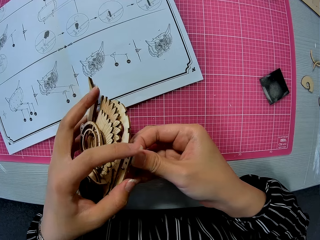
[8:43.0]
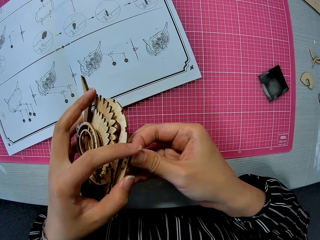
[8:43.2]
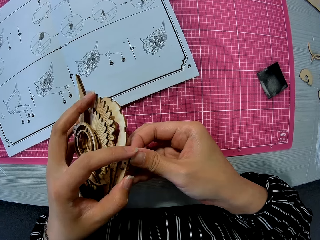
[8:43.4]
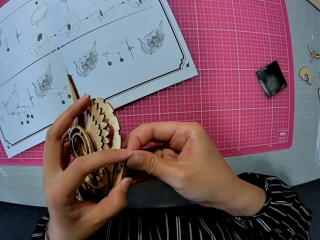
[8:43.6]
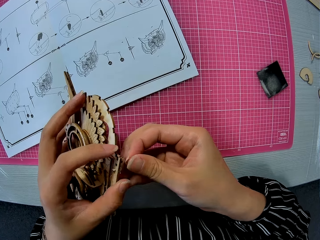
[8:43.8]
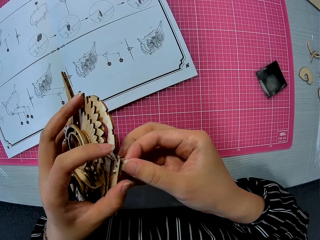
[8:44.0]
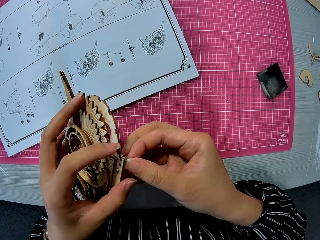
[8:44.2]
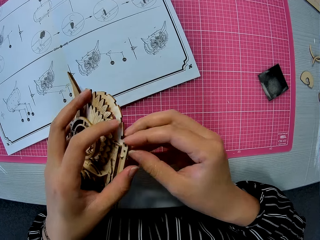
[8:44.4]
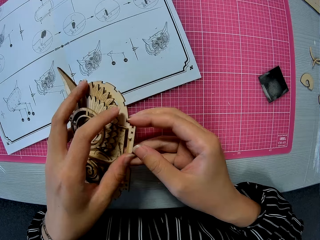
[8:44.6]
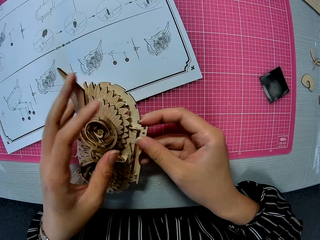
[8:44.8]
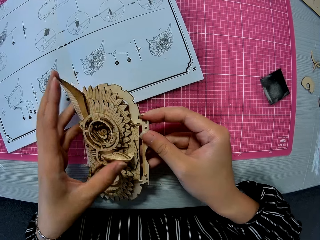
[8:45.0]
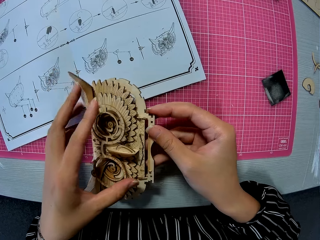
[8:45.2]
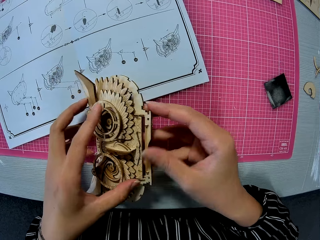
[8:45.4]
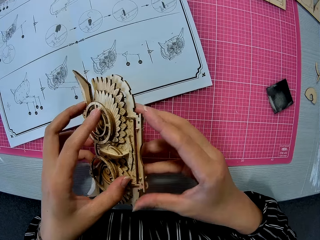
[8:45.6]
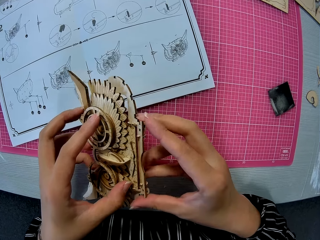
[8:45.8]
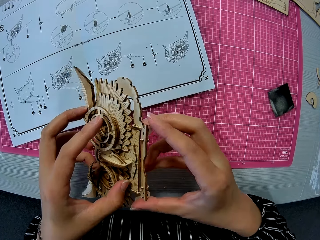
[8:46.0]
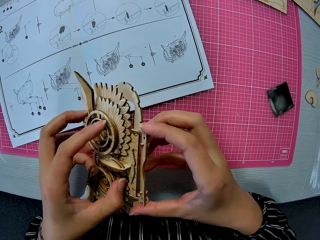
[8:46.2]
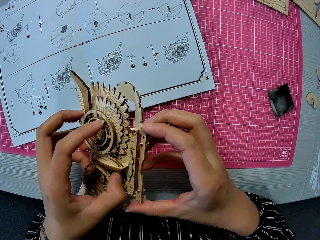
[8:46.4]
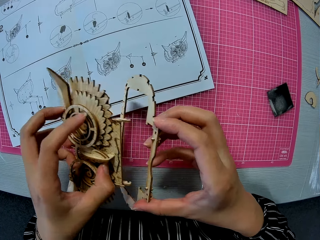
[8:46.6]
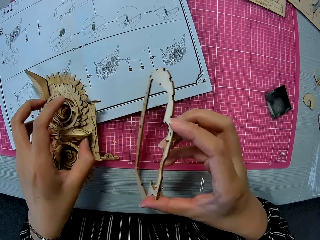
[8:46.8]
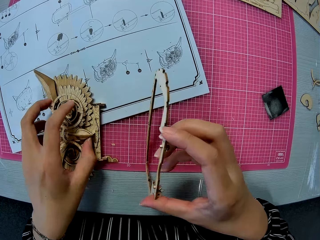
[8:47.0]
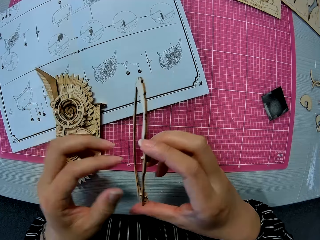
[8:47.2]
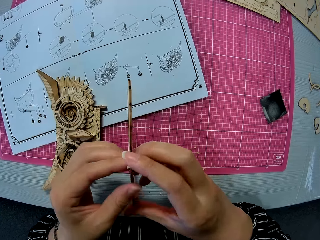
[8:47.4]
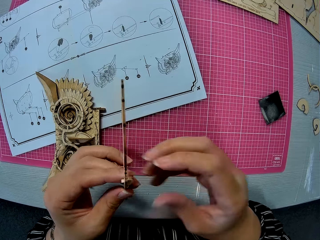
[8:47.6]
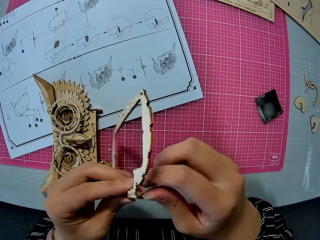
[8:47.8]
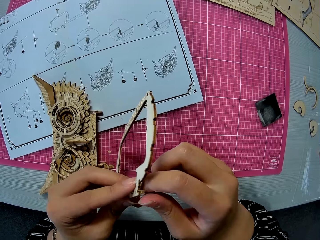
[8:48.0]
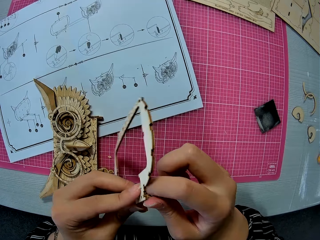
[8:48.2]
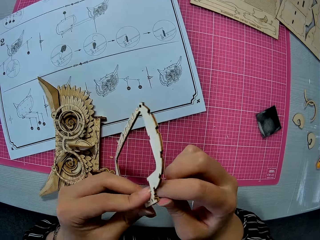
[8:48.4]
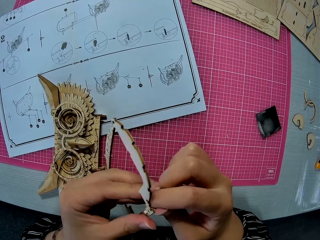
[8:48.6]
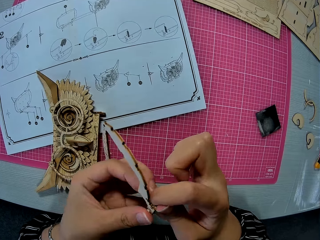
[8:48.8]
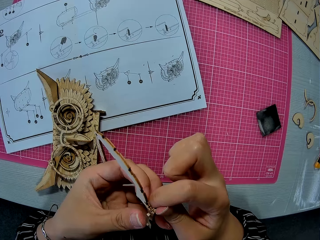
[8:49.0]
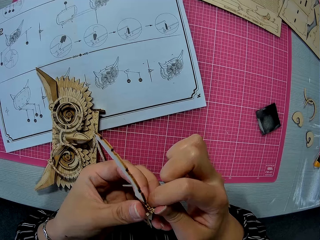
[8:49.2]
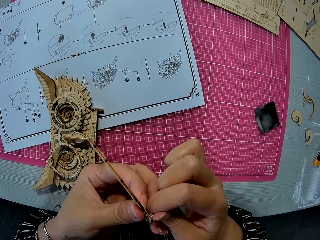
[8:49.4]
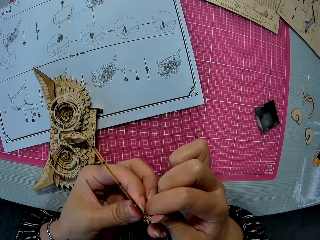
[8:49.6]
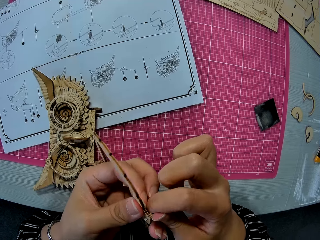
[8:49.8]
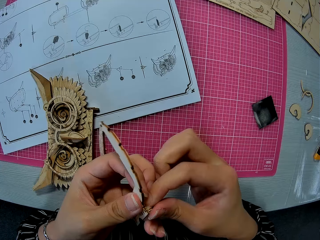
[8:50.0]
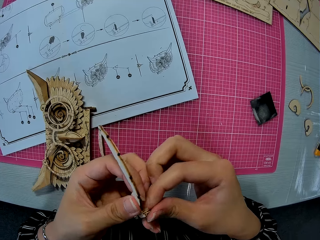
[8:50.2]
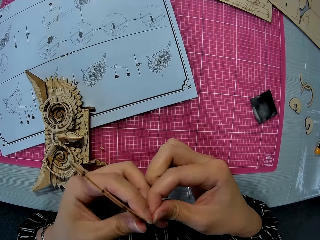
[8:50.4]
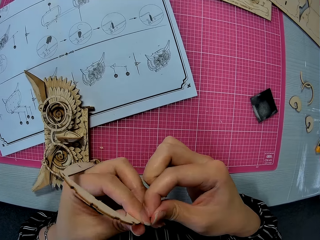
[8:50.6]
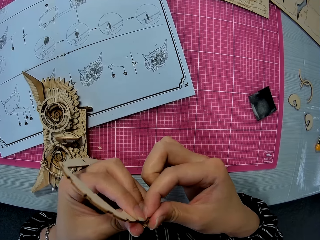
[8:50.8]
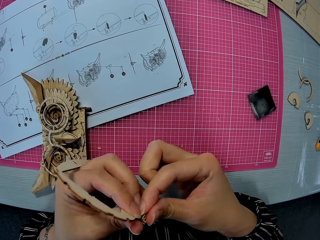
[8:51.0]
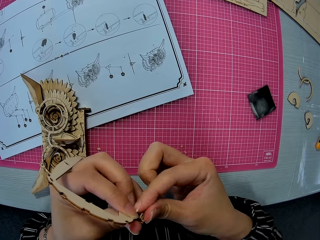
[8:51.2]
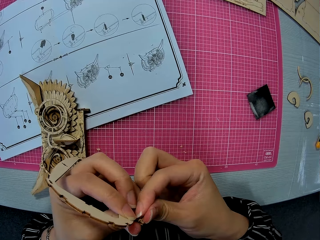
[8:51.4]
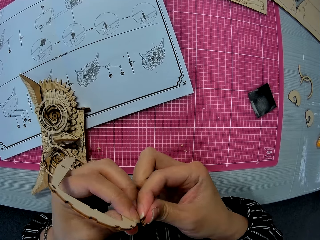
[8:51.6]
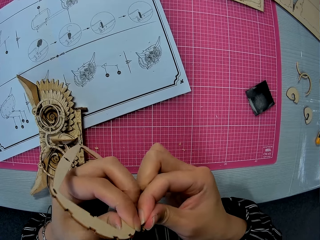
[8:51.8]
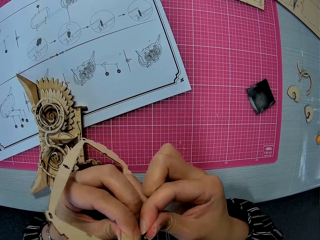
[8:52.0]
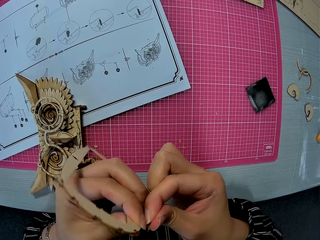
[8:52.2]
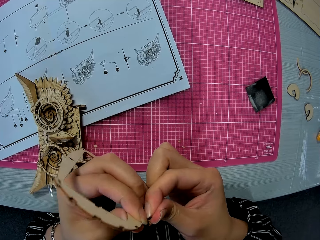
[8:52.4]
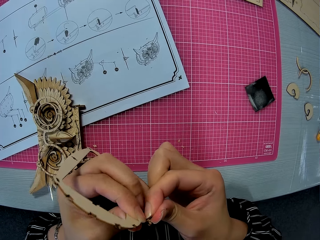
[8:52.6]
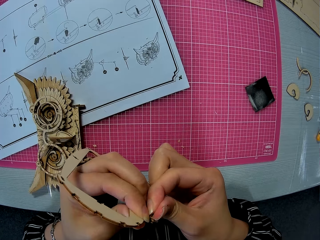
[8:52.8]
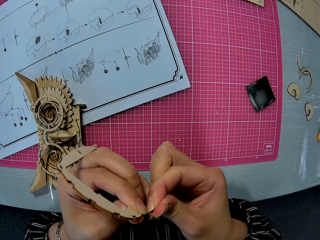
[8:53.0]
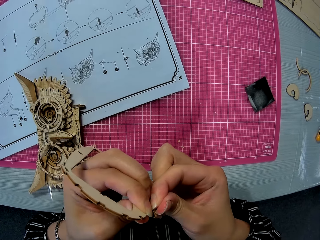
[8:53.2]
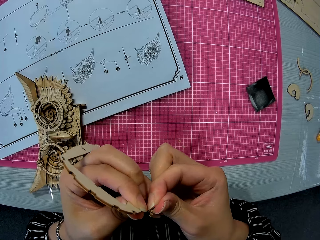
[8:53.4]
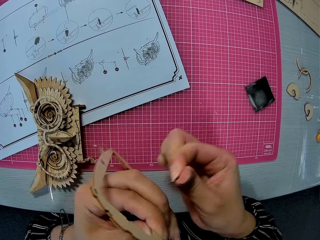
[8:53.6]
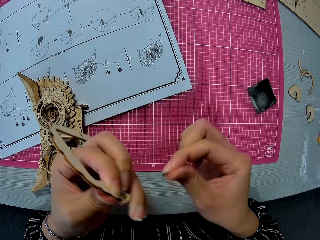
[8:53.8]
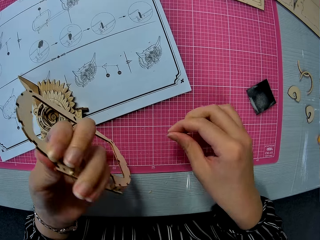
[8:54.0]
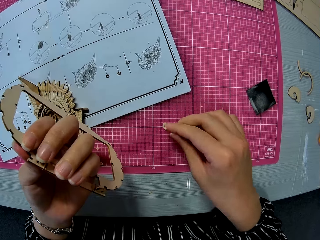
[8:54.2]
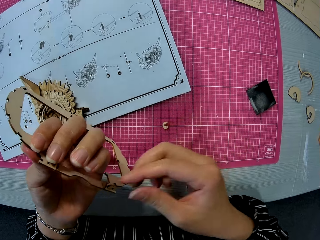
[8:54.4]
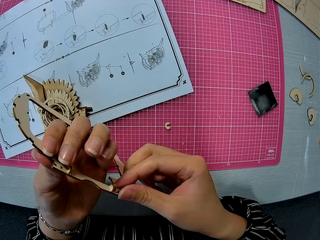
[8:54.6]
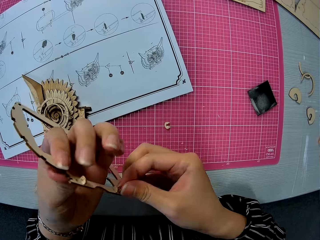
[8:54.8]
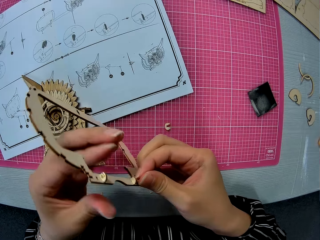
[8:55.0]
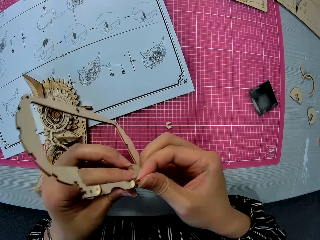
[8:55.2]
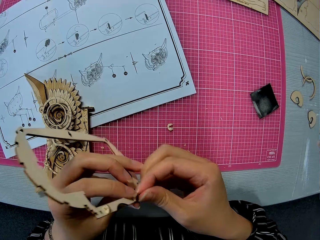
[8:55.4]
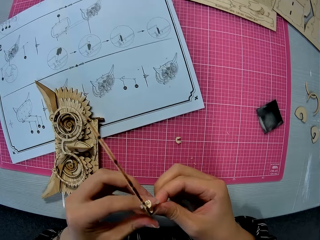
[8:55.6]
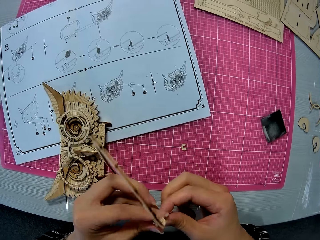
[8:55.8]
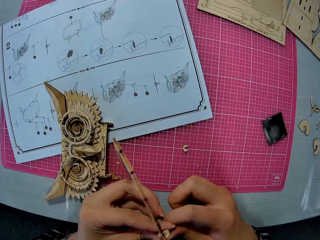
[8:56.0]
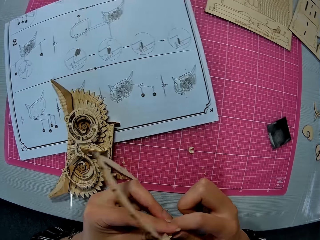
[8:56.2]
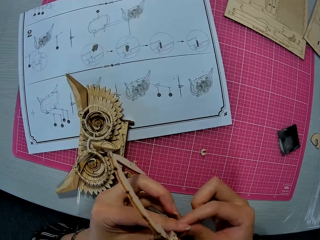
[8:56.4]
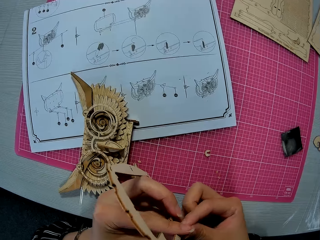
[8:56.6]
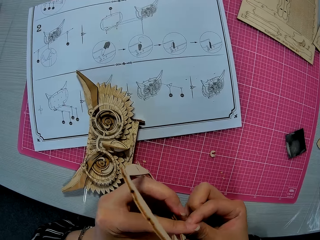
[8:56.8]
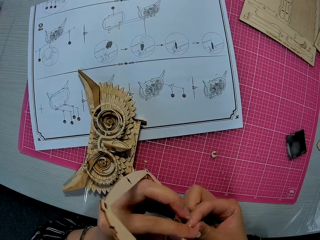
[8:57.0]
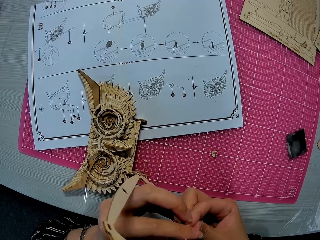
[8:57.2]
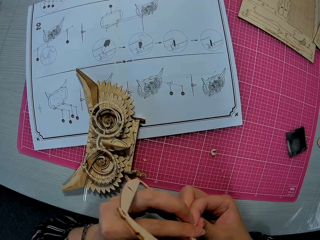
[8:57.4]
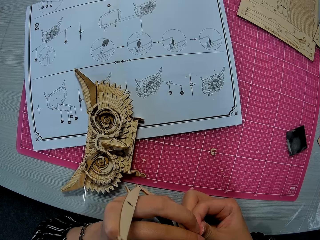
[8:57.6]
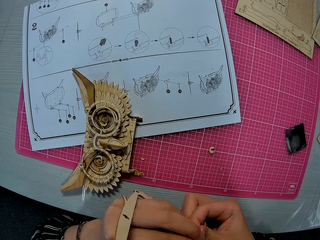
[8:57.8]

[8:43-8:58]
The camera wearer removes the assembled wooden puzzle piece from the other wooden piece. She drops the assembled wooden puzzle piece on the paper instruction. She puts the laser cut holder on the table. She holds the other wooden piece with her left hand. She removes a small piece from the wooden piece. She removes the laser cut holder. She drops the small piece on the cutting mat and removes another small piece from the wooden piece.

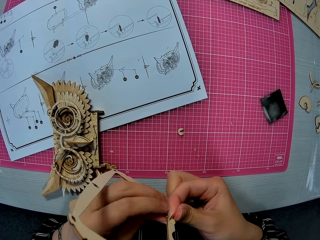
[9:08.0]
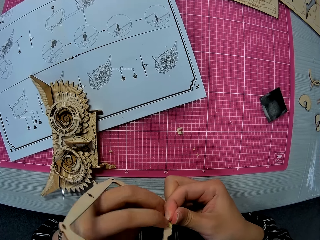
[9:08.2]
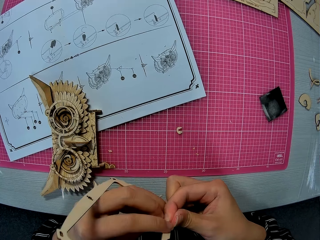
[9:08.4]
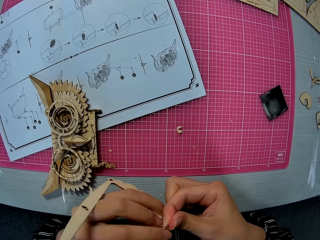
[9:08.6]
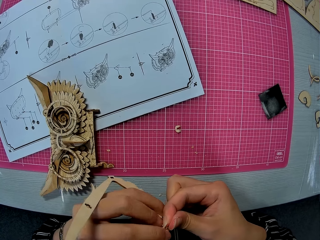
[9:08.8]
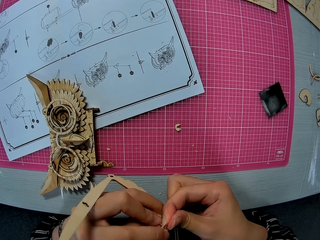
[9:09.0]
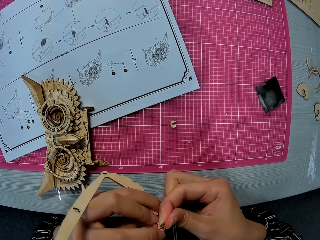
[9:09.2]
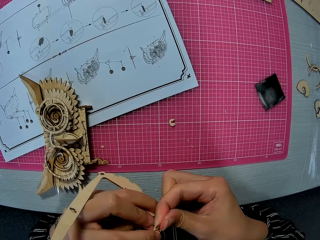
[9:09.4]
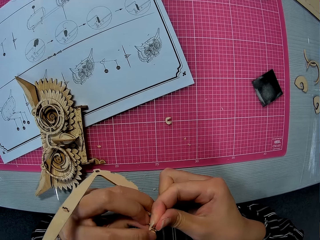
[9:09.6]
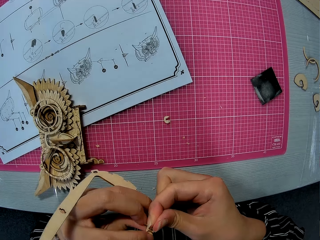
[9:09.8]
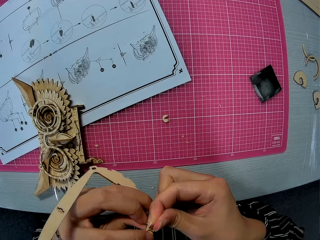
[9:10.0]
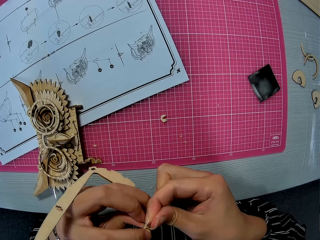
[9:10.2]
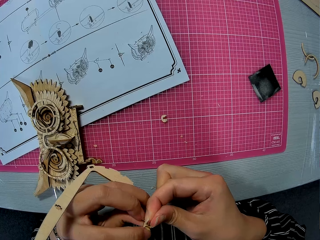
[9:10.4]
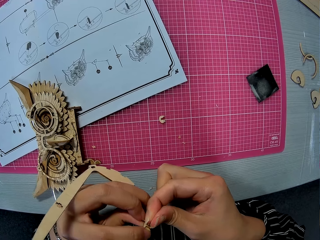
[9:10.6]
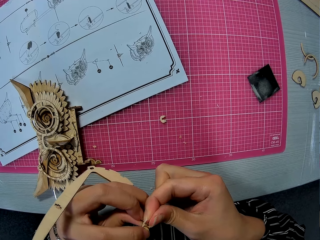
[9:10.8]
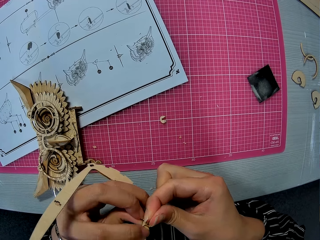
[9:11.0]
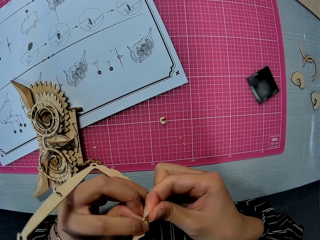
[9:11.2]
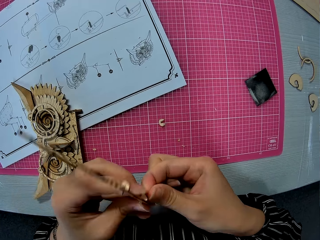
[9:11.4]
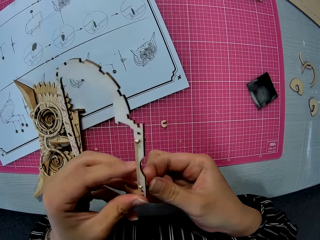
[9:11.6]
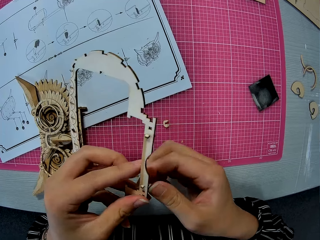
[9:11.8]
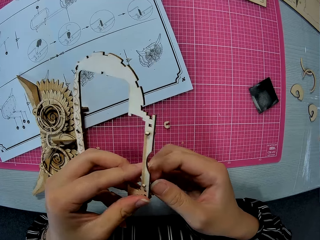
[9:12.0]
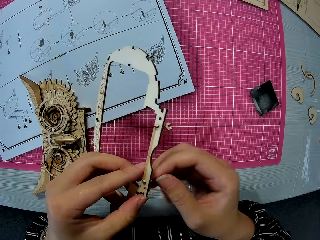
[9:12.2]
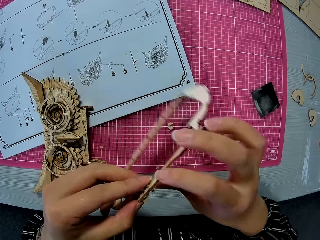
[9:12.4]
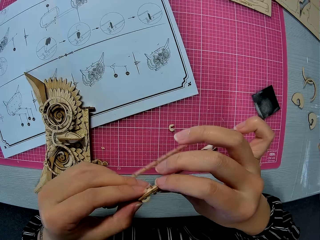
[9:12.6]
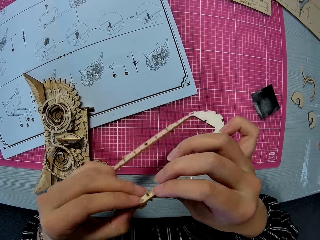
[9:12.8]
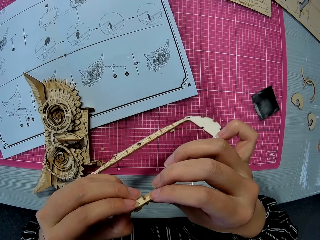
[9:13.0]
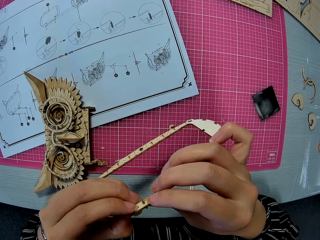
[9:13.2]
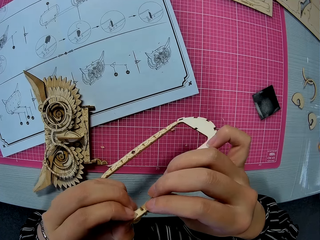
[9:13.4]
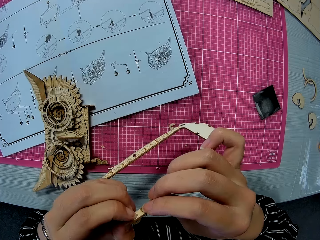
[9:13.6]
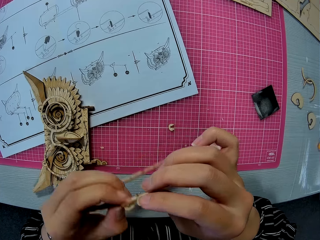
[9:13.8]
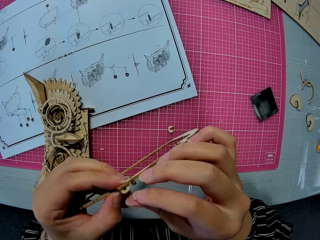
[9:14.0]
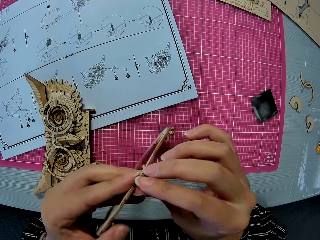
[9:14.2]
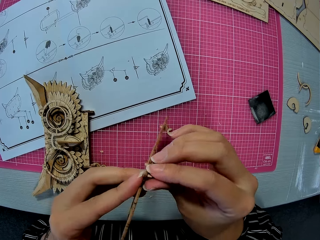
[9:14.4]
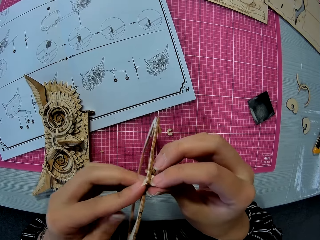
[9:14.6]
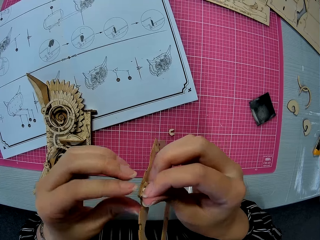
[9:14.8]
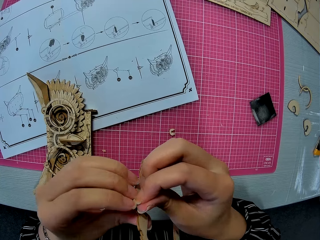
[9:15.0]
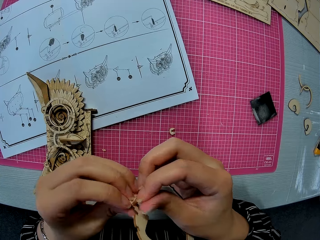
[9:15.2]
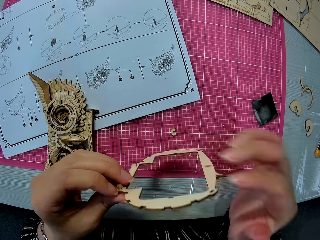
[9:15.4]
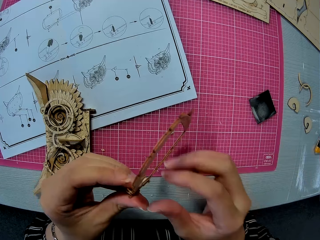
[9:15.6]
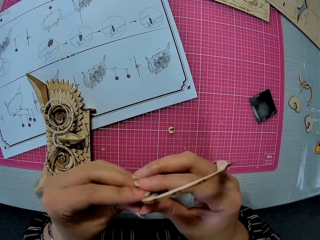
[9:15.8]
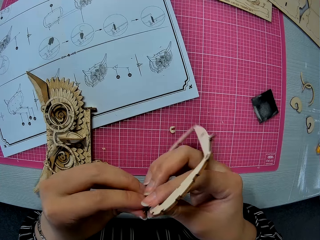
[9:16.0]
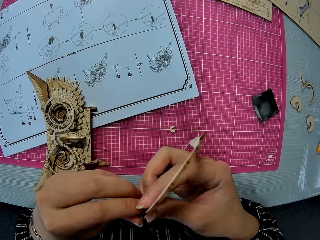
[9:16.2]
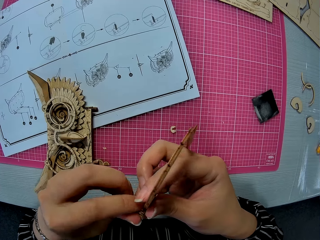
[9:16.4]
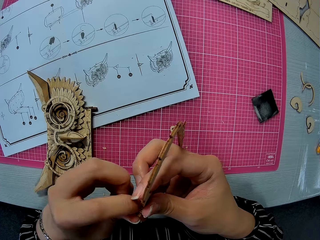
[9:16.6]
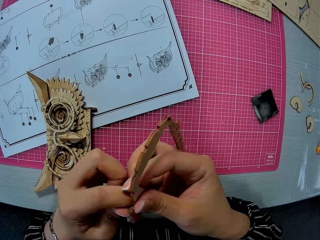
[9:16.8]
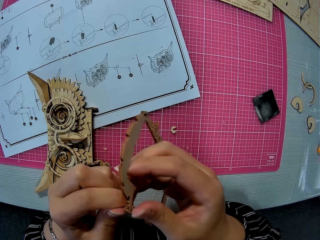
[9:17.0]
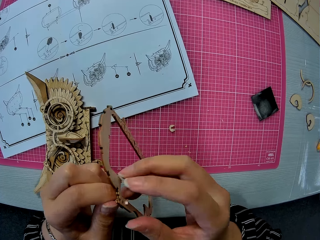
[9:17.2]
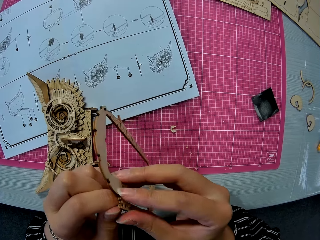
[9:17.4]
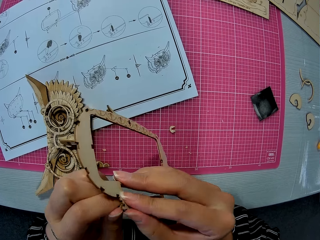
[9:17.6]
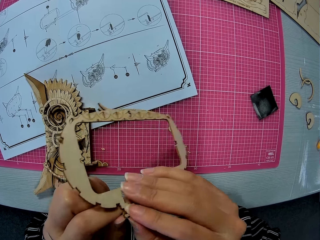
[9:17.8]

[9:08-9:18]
The camera wearer turns the laser cut. They press the laser cut craft kit.
